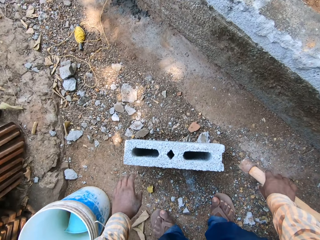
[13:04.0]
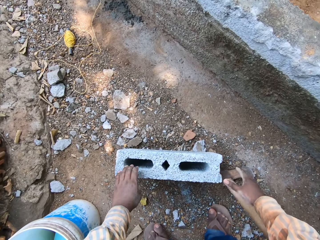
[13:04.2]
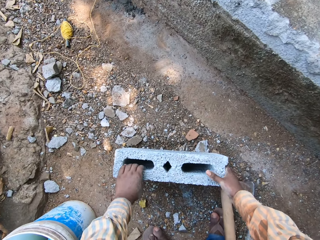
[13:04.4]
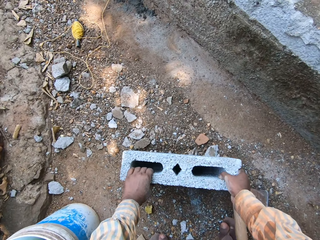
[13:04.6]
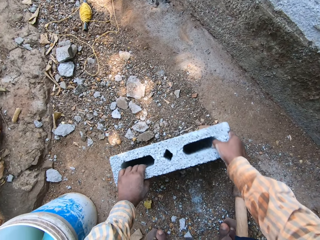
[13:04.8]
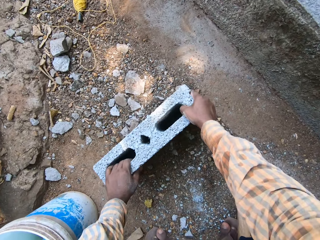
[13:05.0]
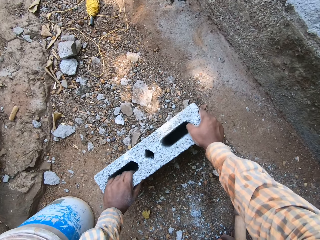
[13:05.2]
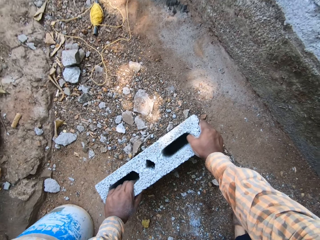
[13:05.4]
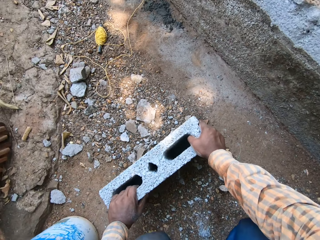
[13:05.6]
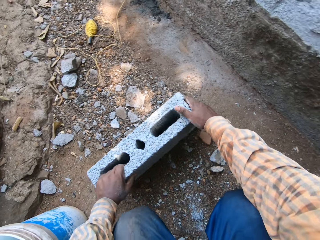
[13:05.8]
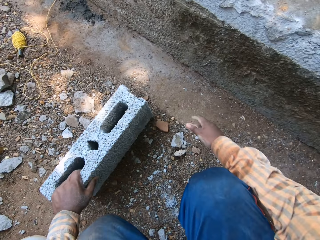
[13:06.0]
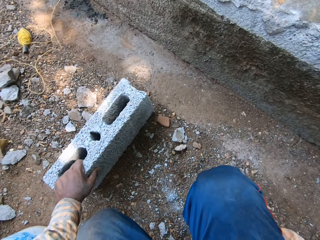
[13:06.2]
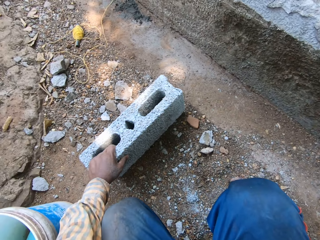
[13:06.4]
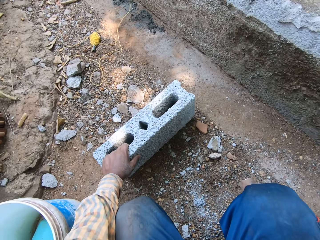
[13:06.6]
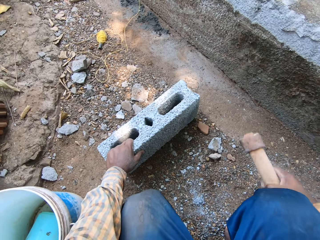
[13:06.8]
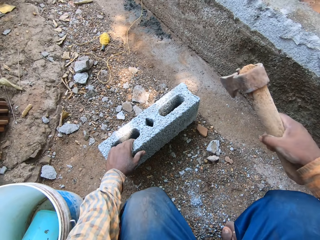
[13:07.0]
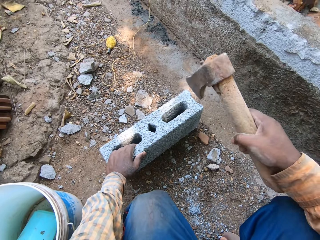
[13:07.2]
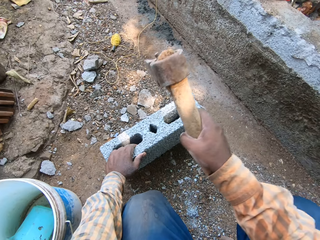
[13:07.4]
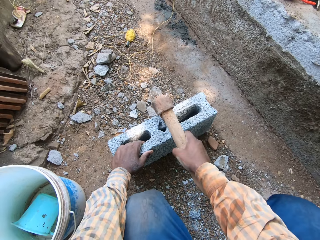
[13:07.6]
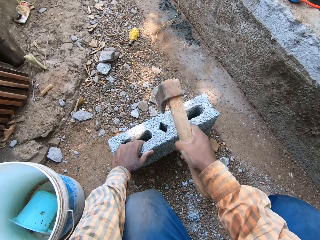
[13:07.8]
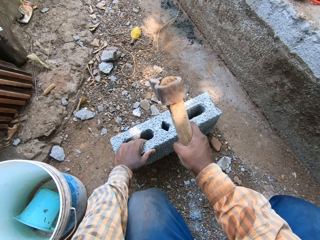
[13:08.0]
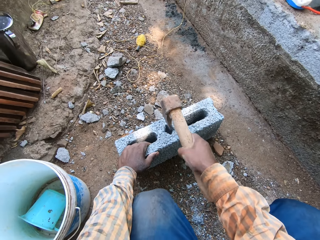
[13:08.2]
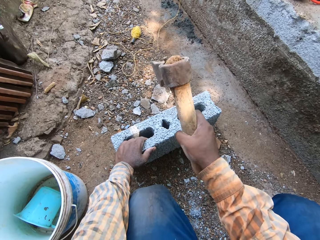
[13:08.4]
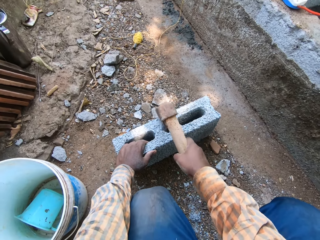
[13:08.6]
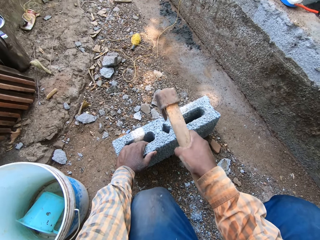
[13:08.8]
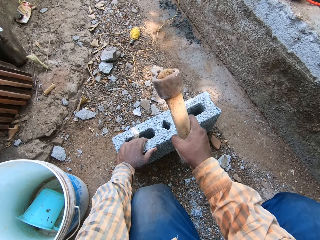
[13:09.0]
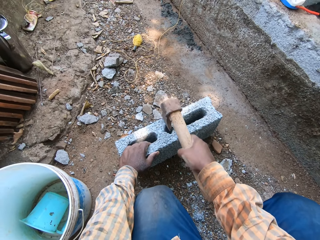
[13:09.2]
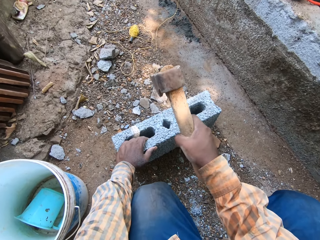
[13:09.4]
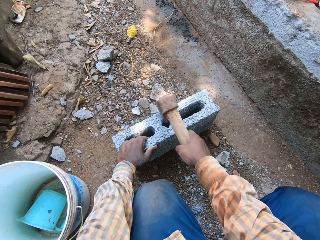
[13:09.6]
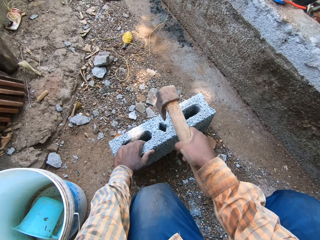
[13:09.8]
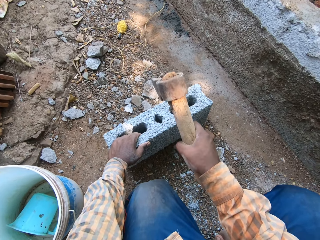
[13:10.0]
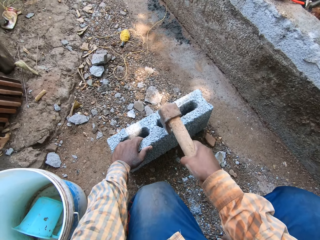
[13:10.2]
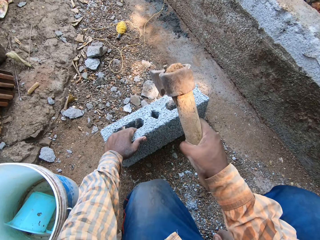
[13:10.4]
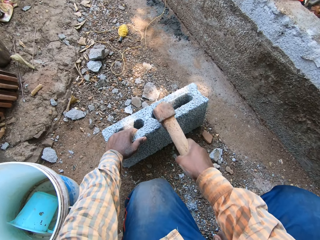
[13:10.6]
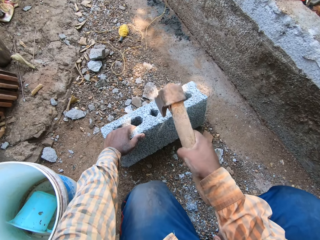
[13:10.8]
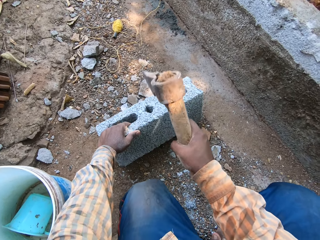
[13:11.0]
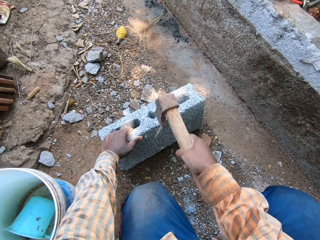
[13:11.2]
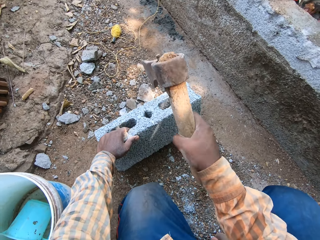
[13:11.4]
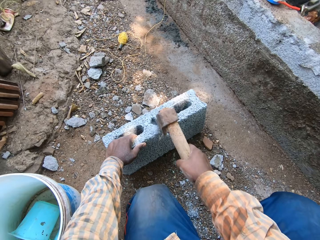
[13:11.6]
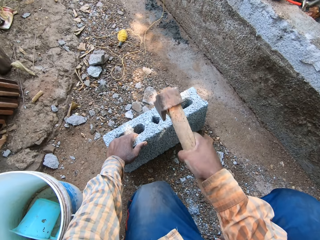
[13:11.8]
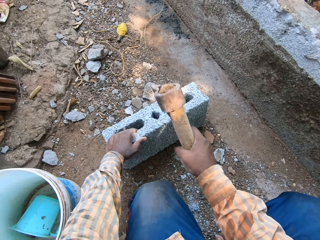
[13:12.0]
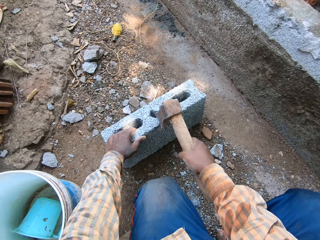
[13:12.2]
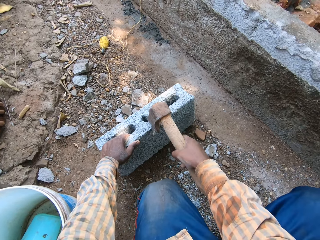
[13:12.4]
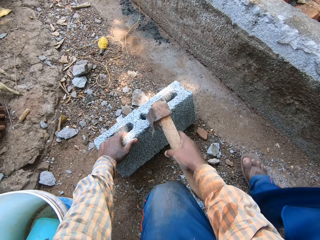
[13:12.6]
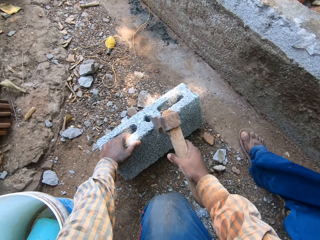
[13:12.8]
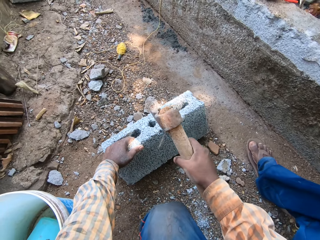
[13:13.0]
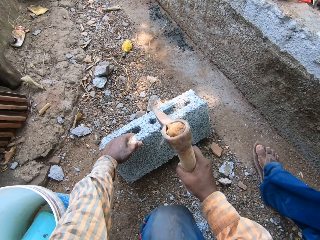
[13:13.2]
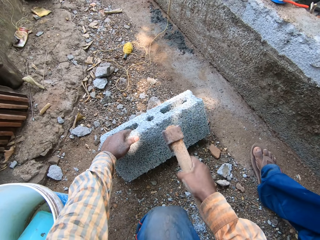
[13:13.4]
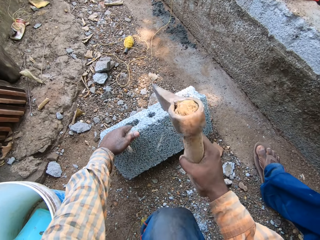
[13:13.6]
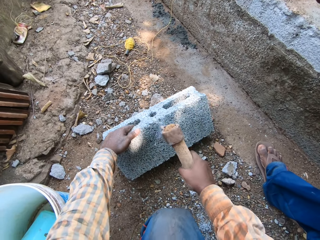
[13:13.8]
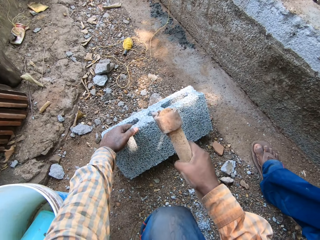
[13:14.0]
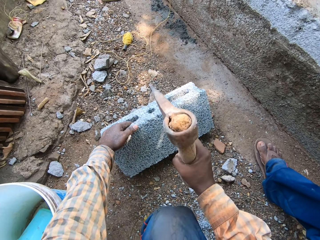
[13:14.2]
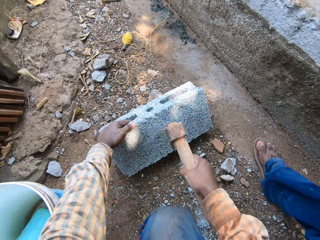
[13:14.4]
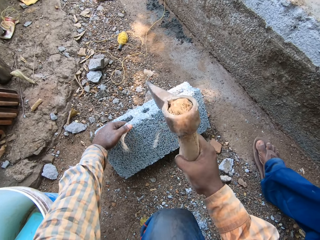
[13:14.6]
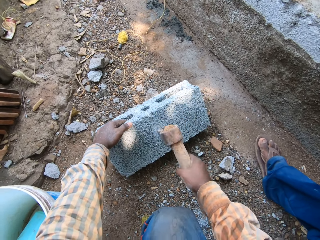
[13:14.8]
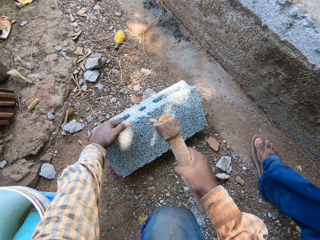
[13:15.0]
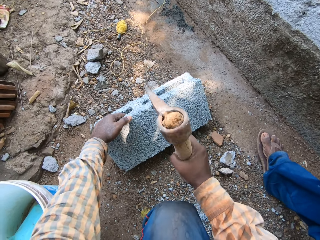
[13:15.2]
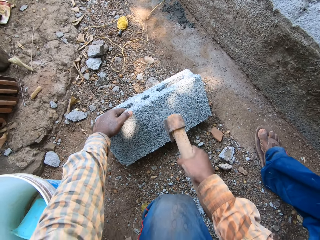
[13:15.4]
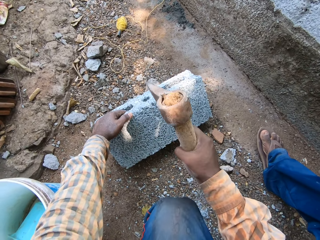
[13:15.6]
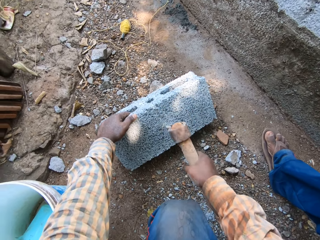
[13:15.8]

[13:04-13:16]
The camera wearer drops the axe on the ground with his right hand. He shifts the block with both hands. He turns the stone. He picks up the axe. He hits the block with the axe in his right hand. He cuts the stone with the axe. He bends the block with his left hand.

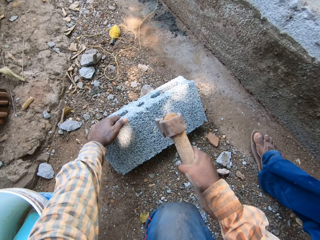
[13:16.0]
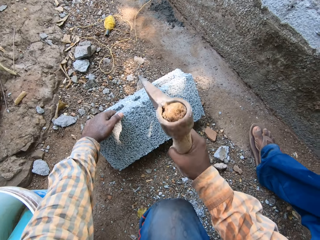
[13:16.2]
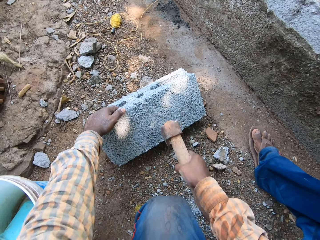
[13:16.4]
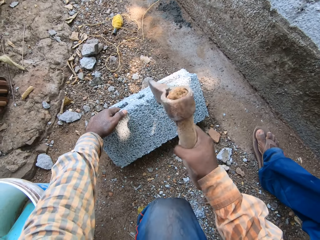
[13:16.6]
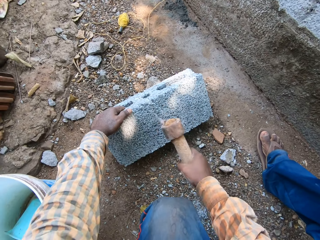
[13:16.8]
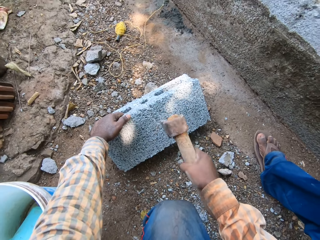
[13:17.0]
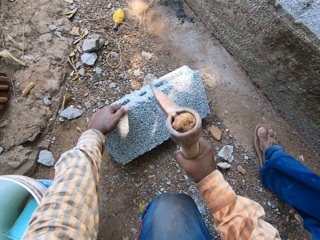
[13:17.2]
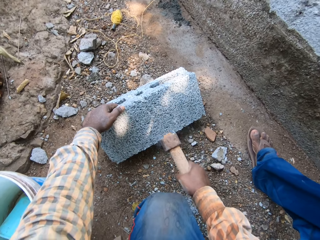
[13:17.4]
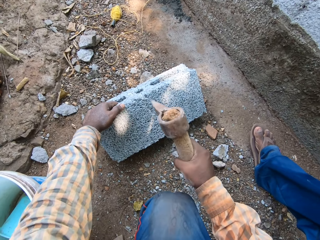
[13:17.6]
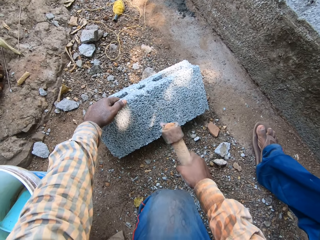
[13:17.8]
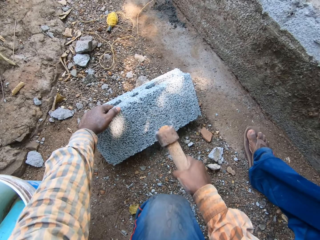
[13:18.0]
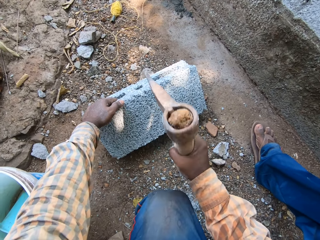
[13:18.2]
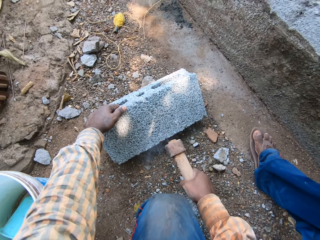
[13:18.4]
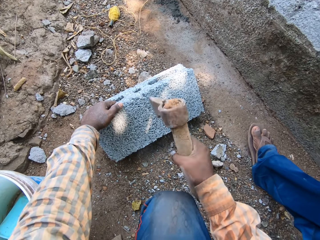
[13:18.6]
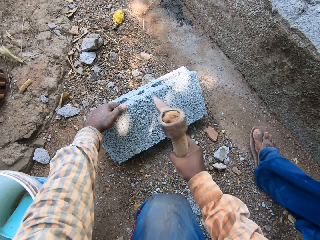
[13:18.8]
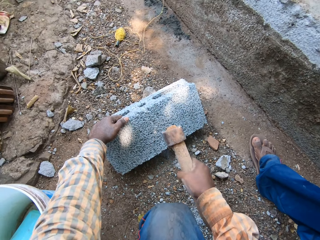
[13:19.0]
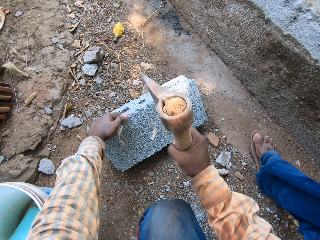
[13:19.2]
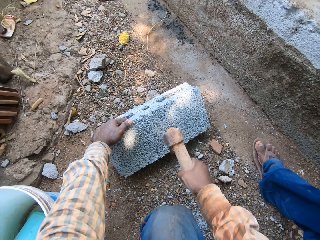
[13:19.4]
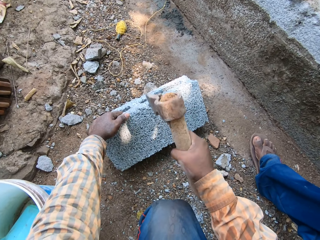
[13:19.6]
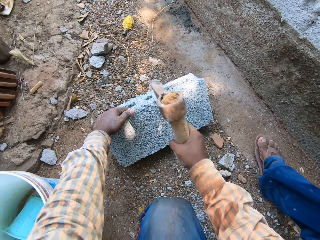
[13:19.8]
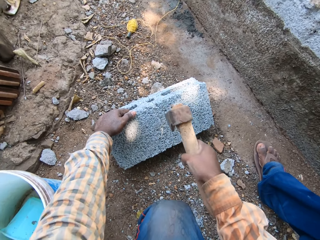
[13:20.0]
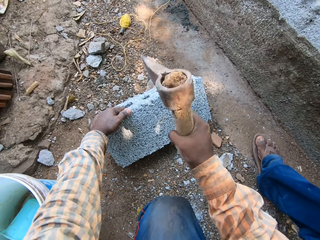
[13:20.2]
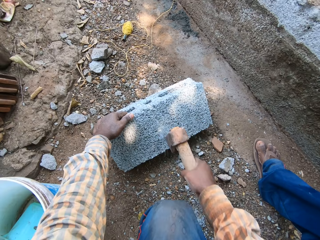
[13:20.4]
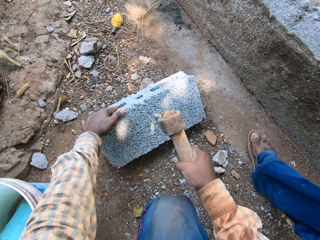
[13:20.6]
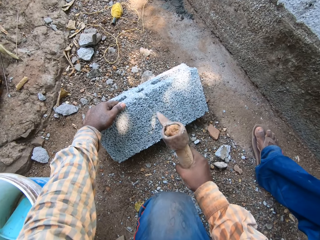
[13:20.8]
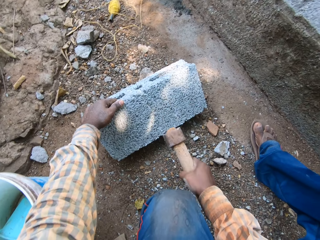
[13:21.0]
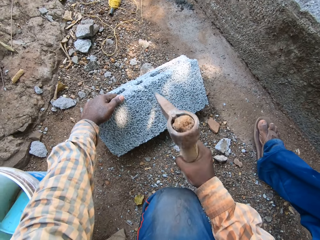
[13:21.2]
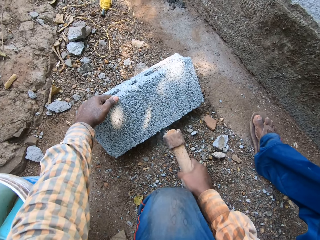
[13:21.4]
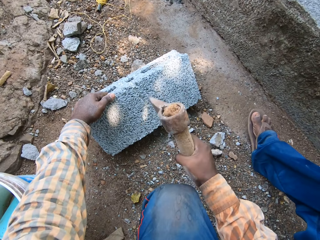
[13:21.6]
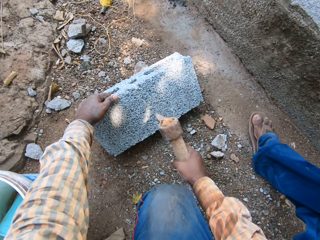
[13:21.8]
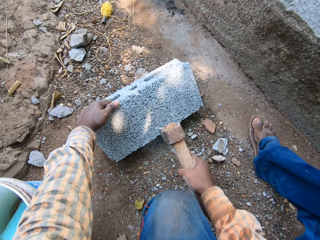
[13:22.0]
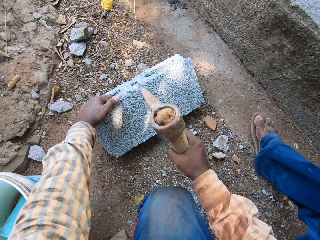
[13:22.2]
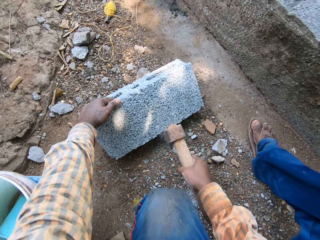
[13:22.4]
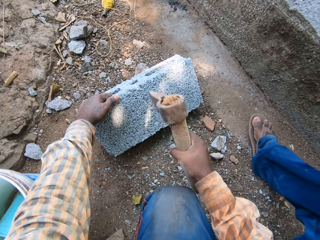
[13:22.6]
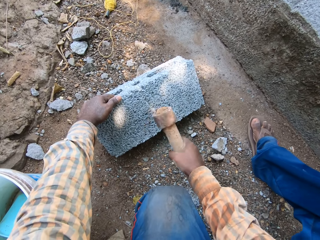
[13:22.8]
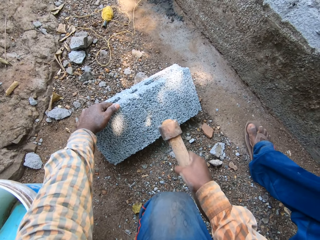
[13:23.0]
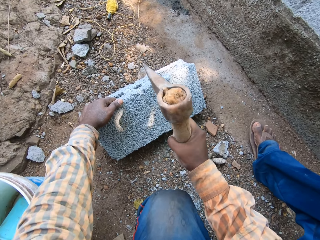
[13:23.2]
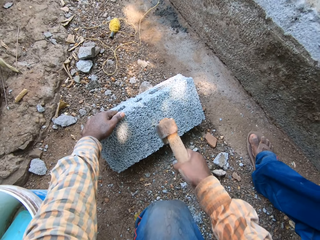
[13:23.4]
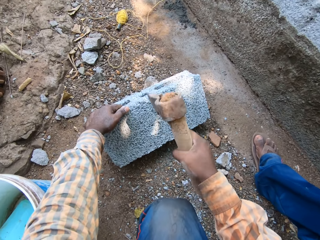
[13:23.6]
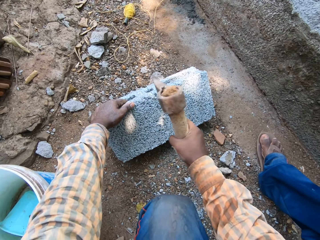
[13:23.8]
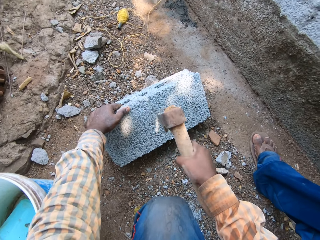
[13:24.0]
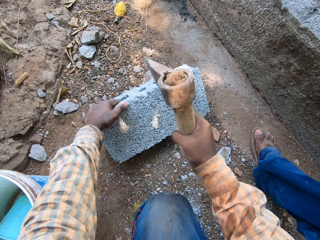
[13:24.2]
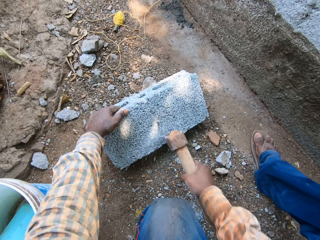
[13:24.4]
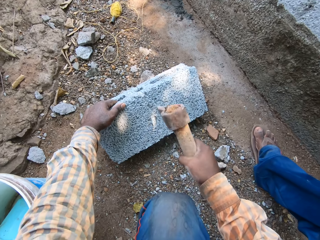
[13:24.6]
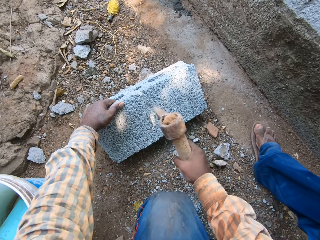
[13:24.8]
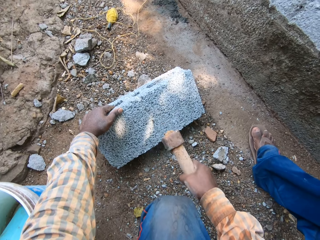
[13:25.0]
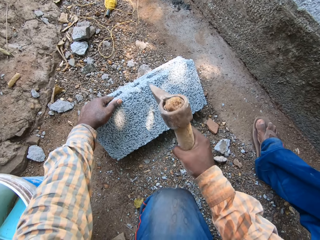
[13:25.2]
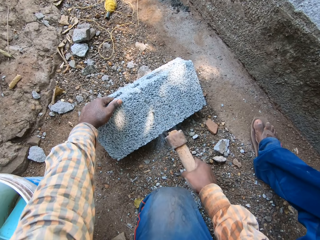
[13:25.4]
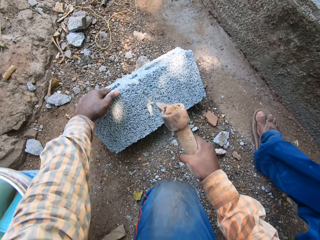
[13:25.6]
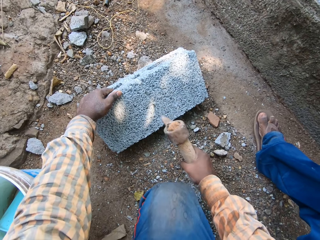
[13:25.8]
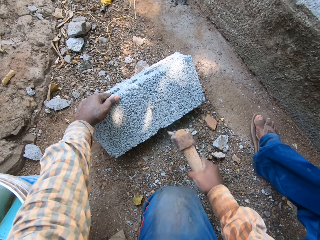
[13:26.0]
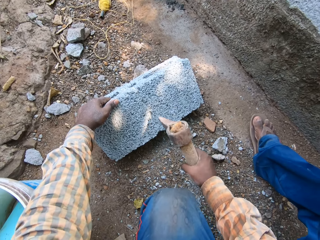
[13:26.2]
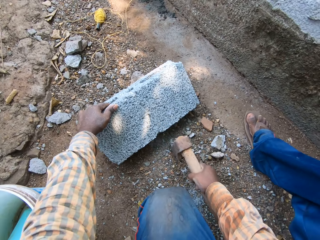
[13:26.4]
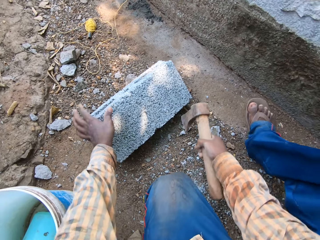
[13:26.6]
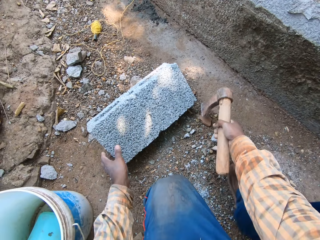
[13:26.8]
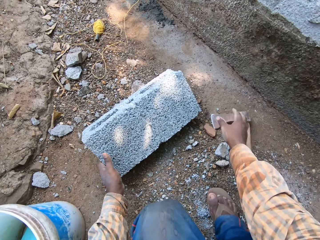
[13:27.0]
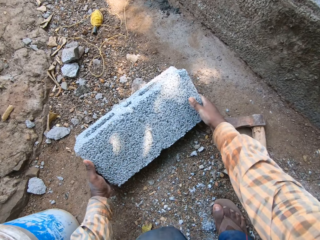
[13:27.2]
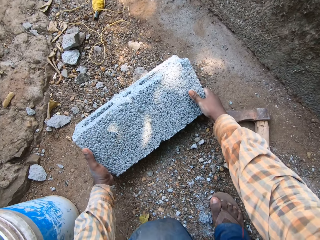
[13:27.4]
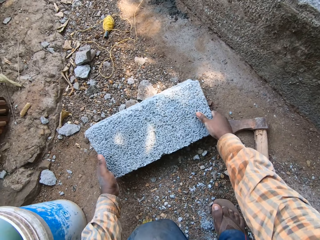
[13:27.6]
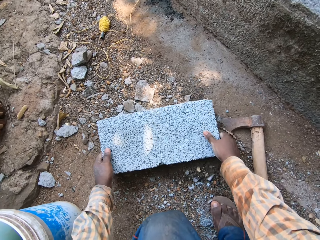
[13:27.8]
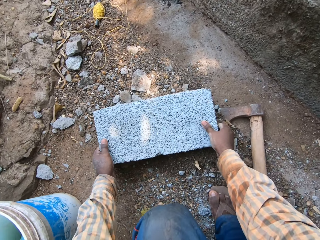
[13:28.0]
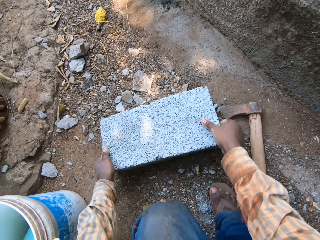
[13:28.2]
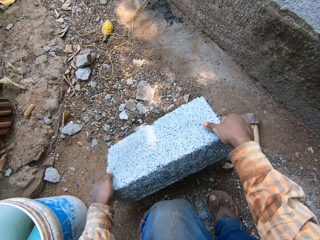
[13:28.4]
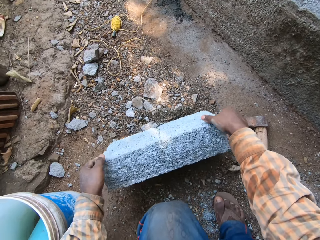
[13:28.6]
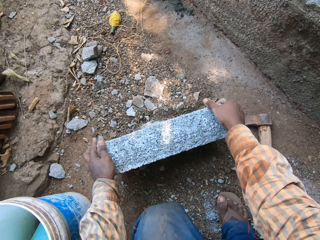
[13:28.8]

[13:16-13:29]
The camera wearer drops the axe on the ground with his right hand. He turns the block over with both hands.
